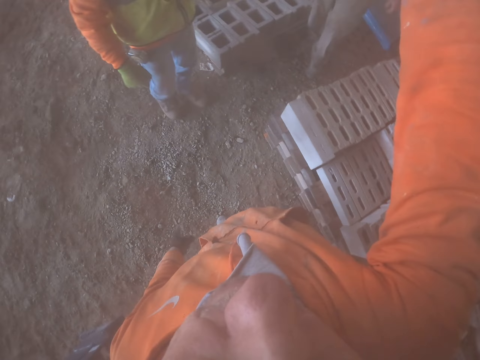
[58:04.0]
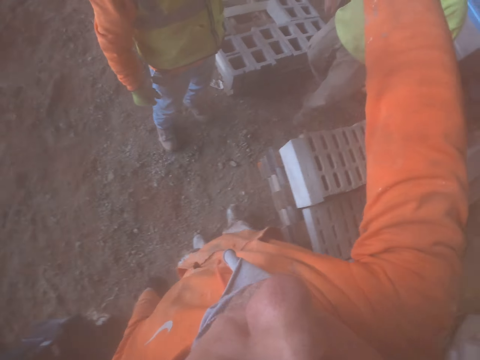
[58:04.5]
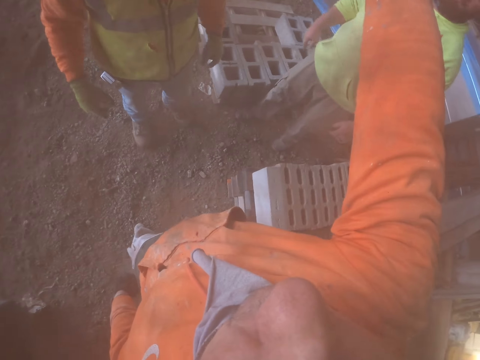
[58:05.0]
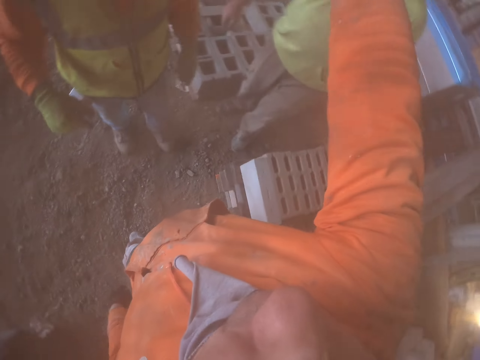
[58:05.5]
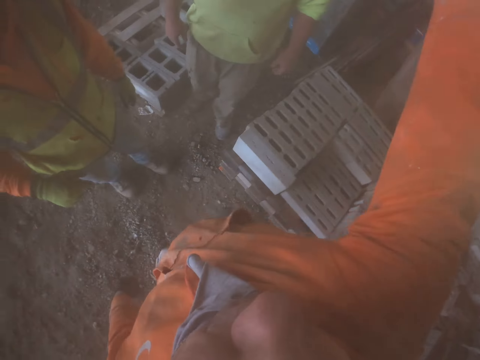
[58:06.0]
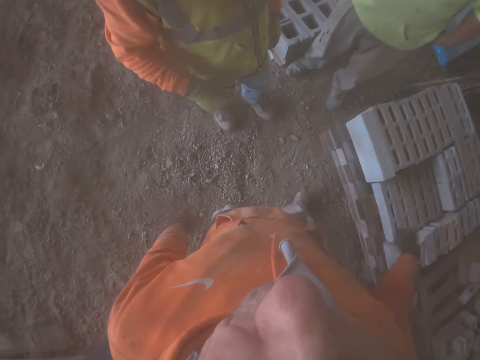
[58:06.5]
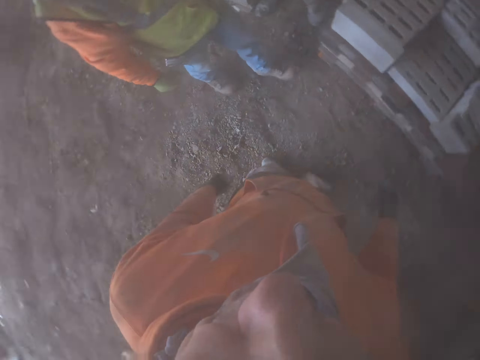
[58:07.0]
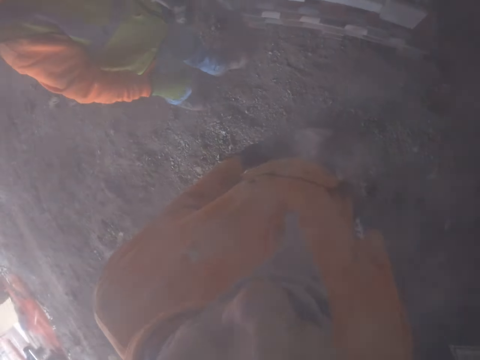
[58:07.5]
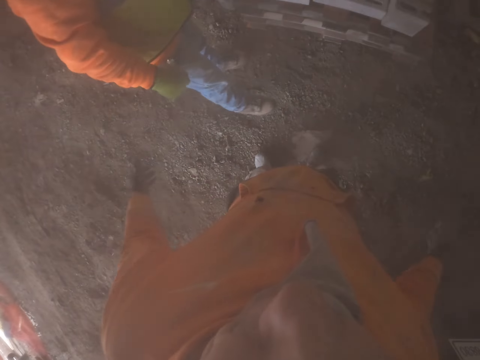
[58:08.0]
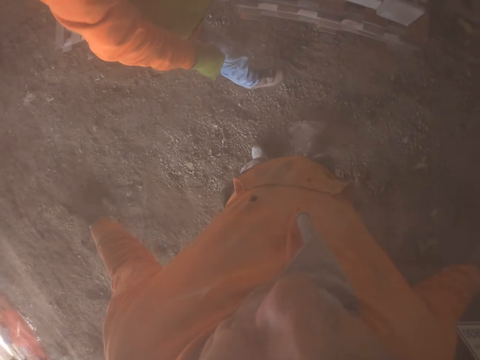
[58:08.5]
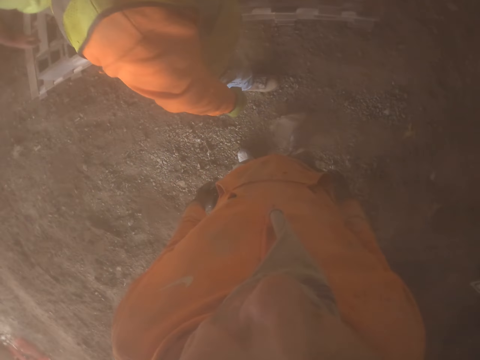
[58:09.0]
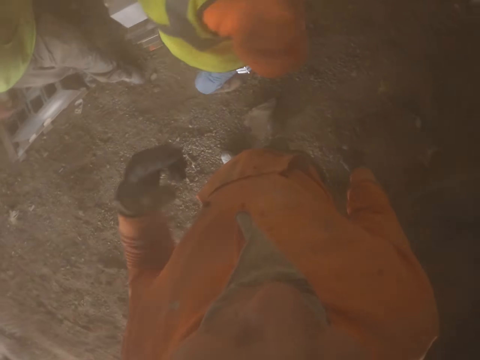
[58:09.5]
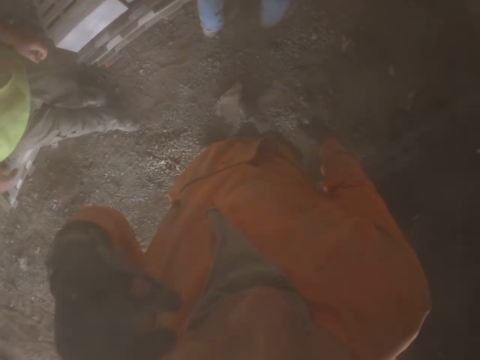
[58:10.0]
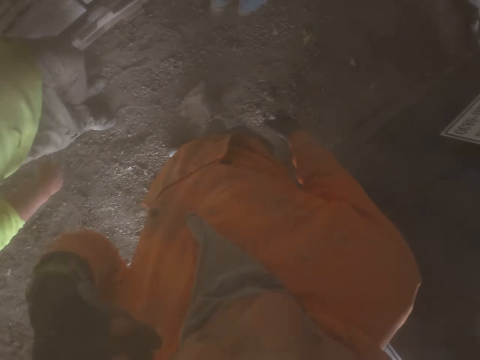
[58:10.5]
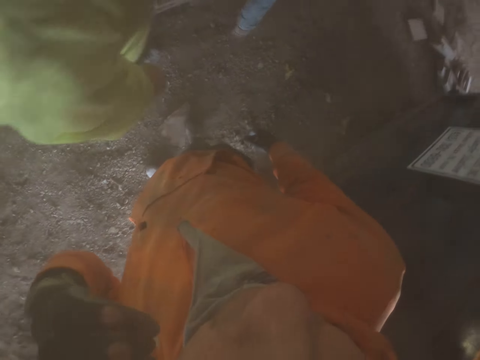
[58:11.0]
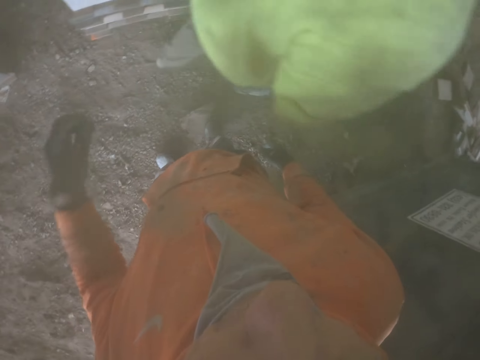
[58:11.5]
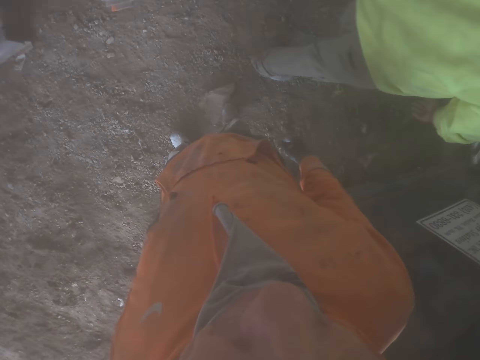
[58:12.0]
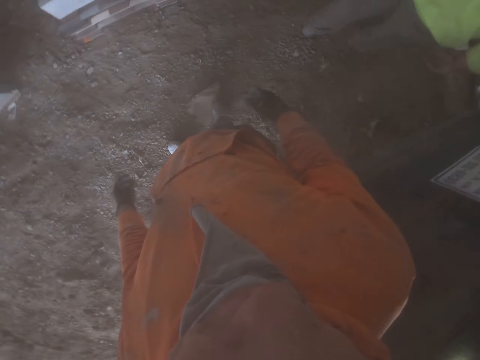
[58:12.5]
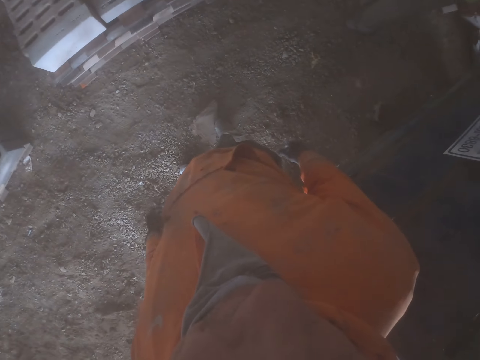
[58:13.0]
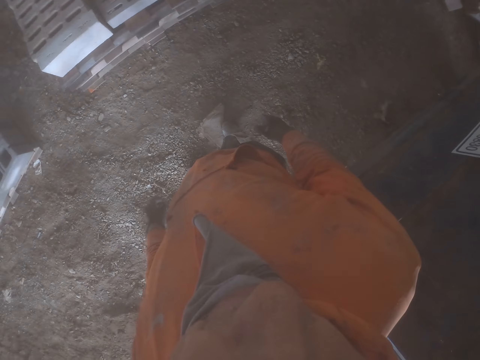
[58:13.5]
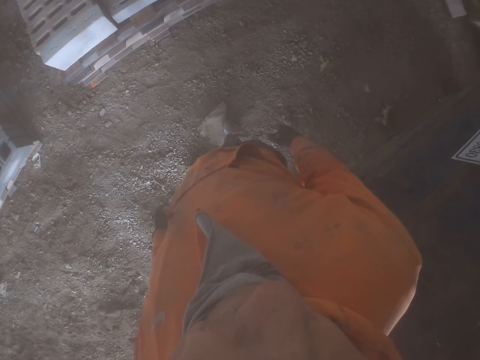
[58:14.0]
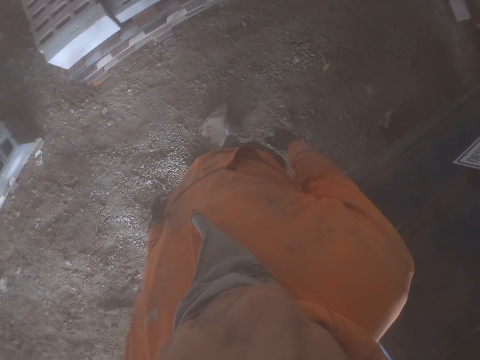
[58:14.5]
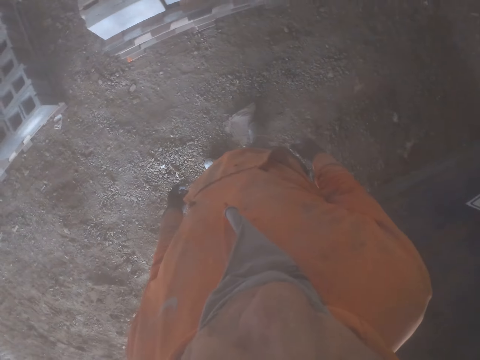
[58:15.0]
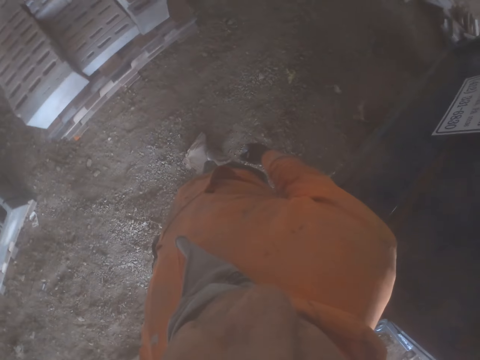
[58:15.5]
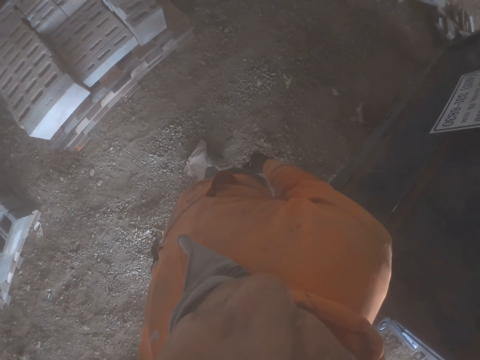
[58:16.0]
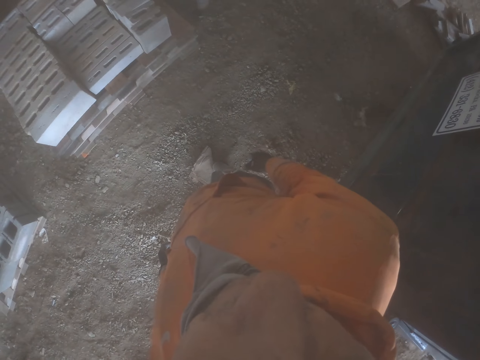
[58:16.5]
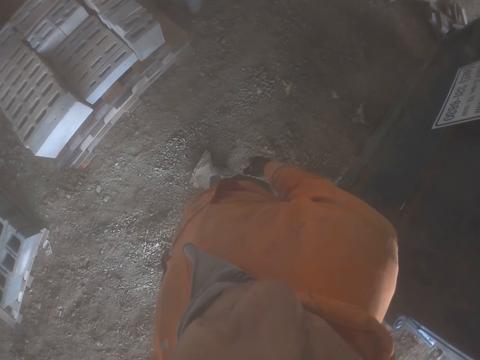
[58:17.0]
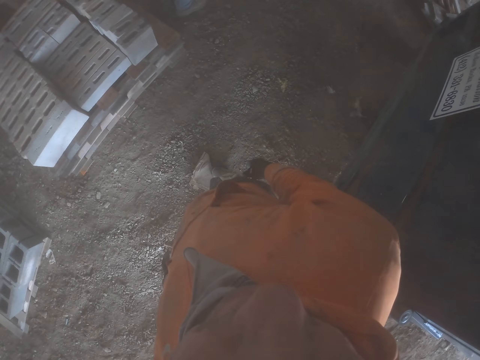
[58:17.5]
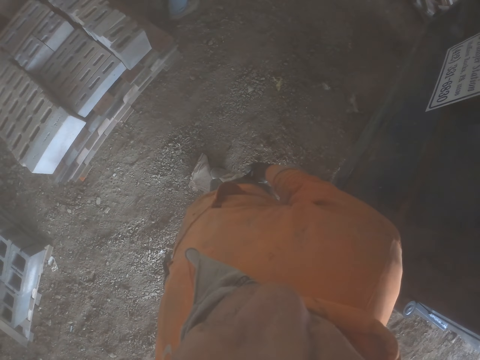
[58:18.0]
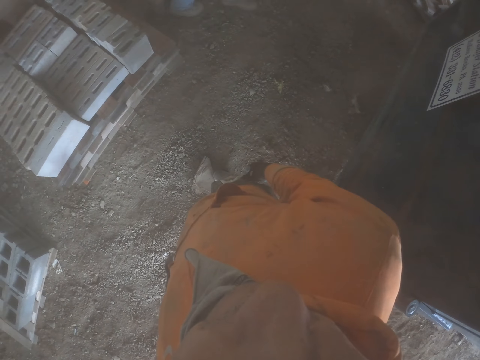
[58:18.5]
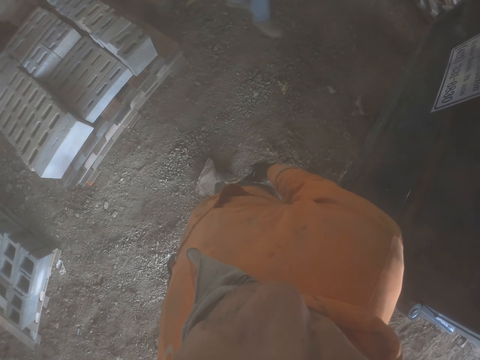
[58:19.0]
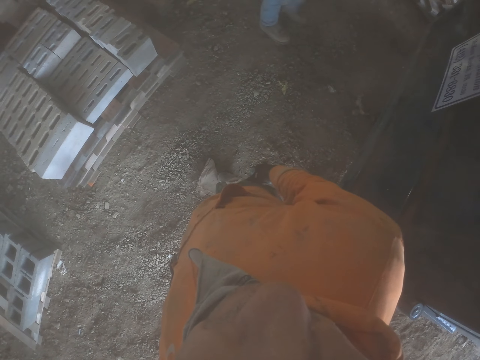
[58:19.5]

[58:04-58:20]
The camera wearer moves his hands side to side. He stares around.

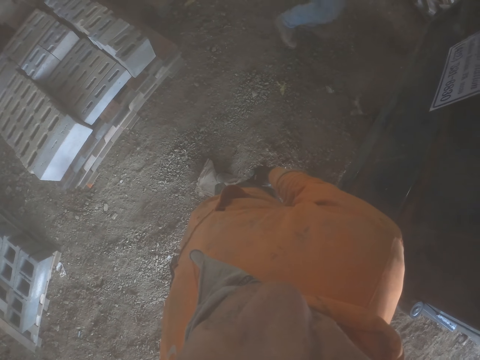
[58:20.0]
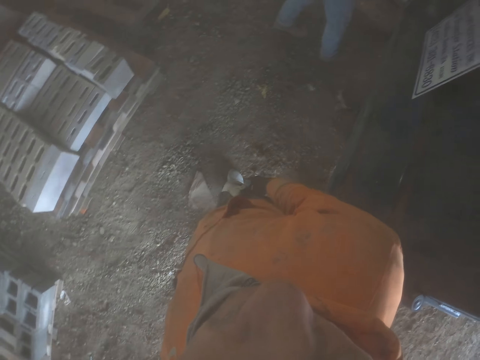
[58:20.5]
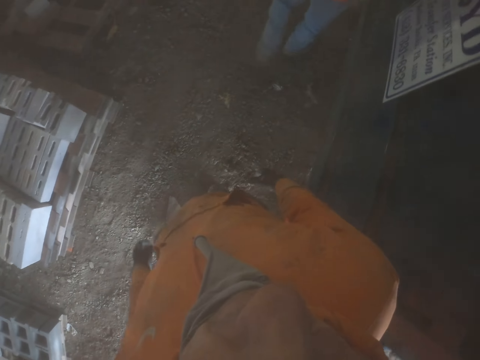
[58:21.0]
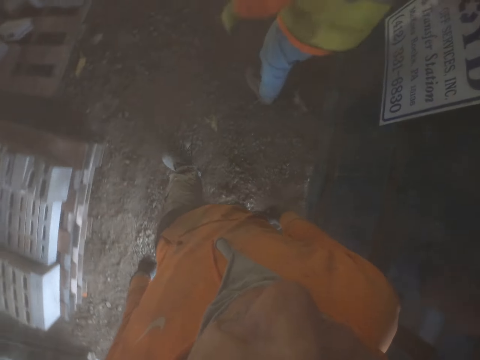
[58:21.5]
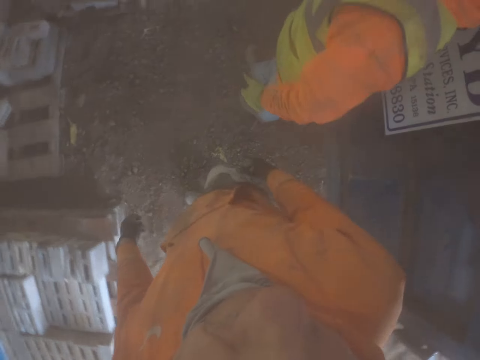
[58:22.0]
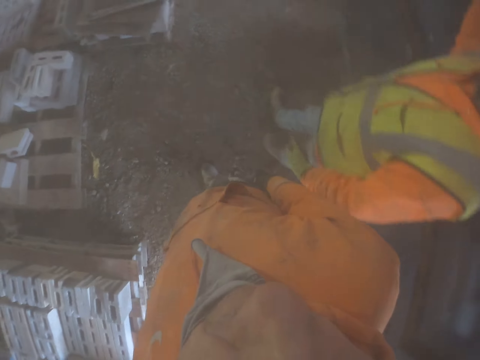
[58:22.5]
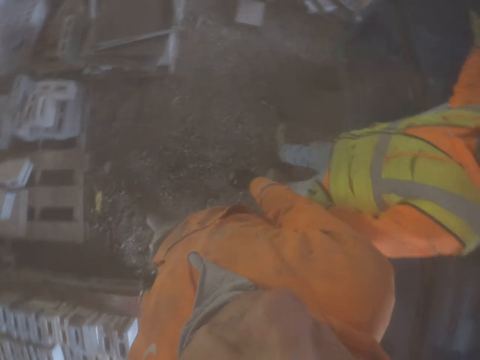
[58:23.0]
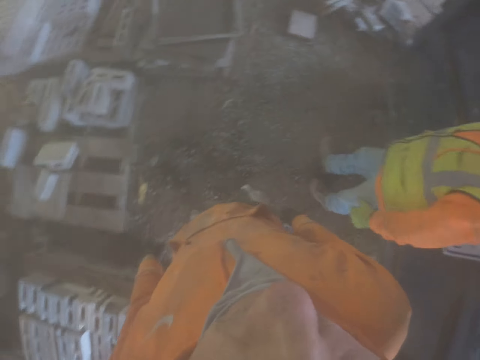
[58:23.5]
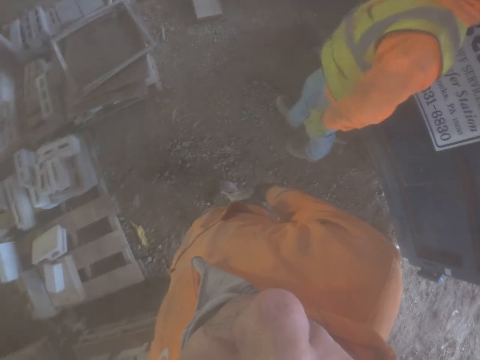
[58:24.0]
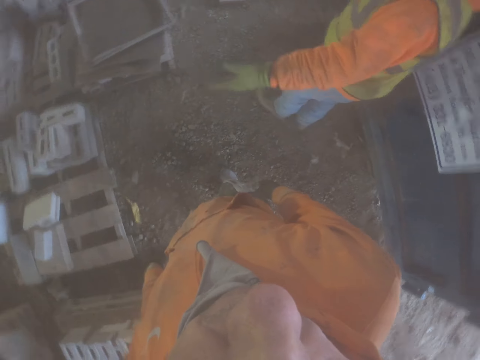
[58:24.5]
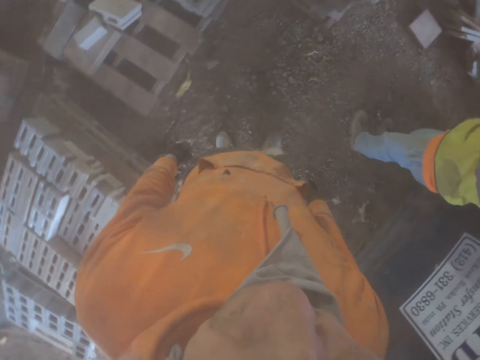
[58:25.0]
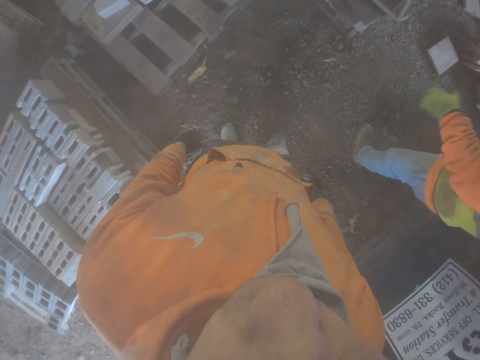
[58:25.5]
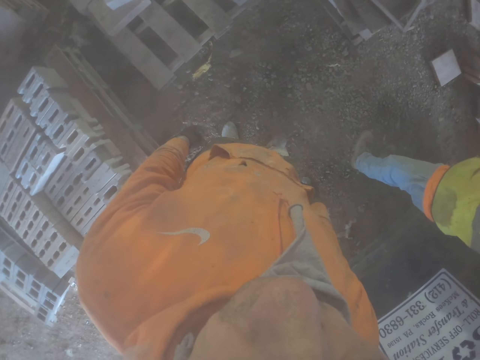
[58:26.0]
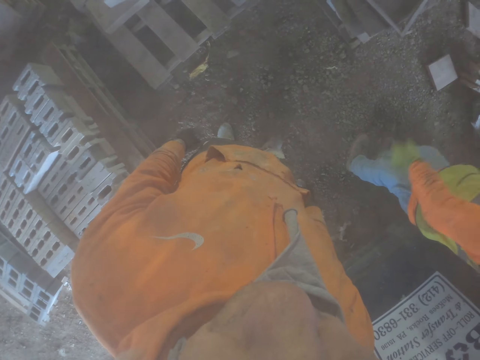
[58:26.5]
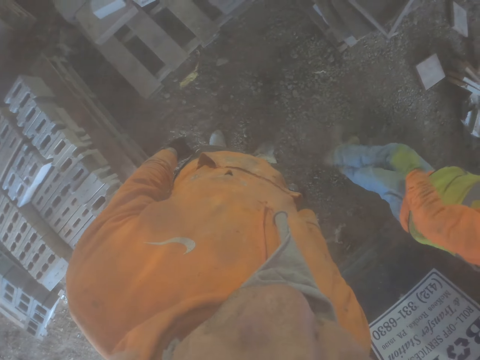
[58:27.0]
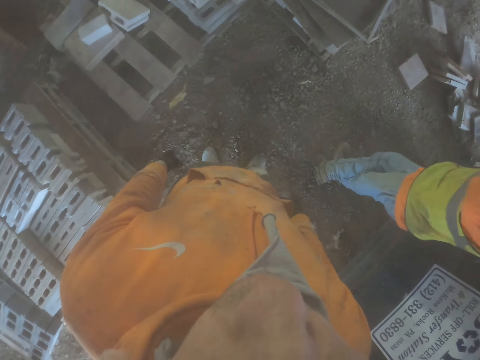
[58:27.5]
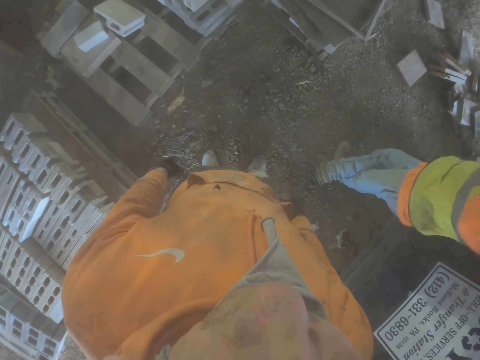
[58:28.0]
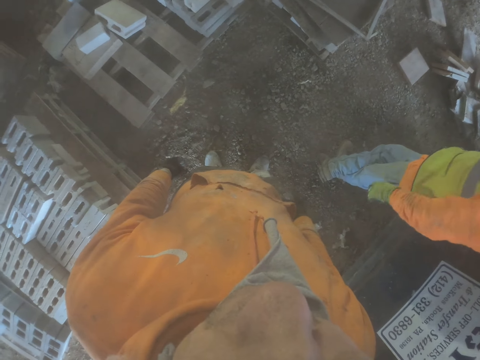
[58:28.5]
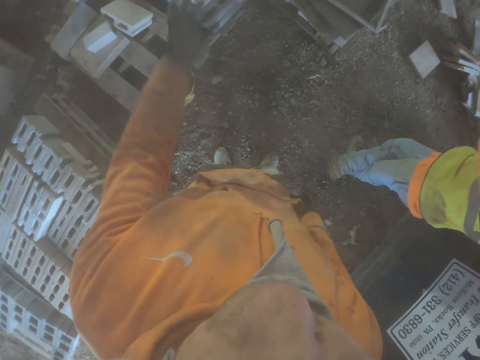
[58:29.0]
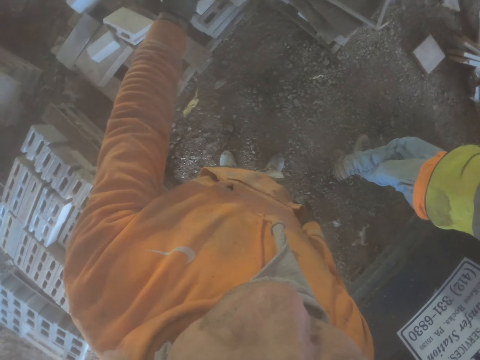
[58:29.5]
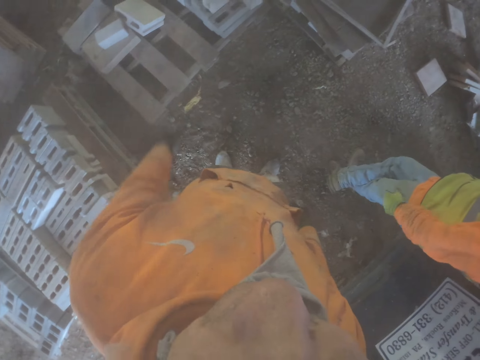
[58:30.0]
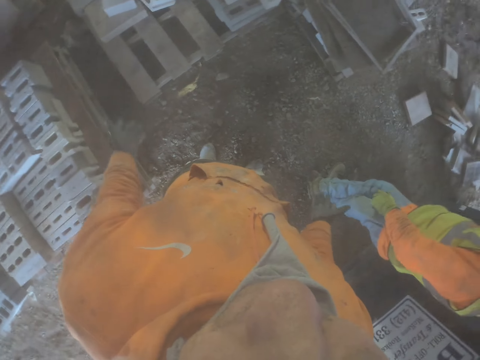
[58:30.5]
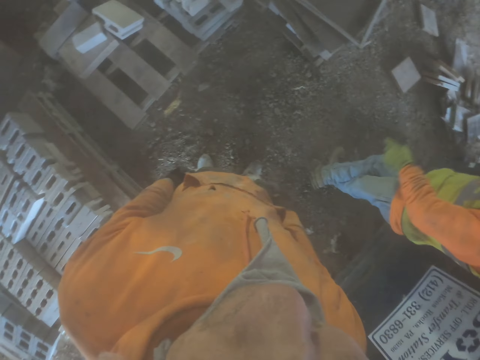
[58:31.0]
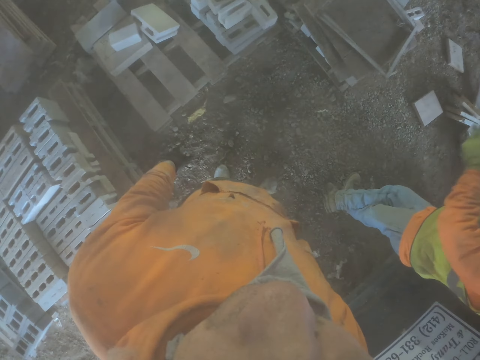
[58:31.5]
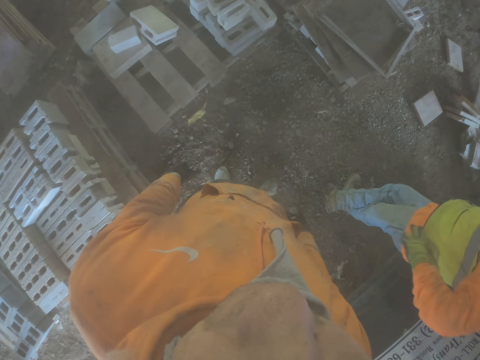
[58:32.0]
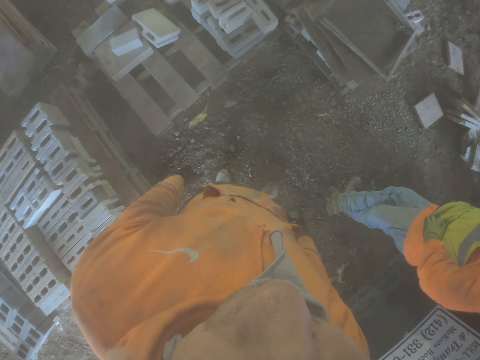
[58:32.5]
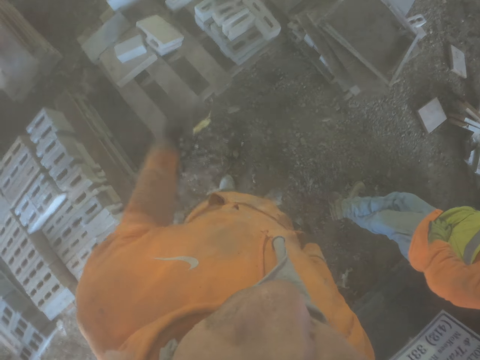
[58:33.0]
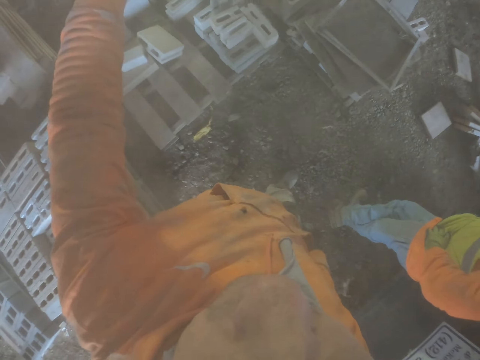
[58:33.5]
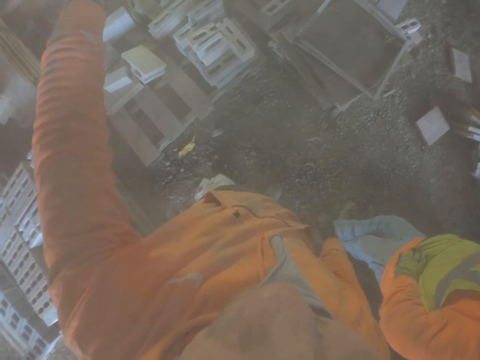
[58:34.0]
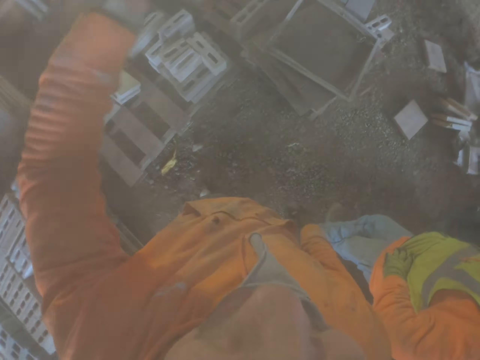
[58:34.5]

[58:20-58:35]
The camera wearer points at the bricks.
